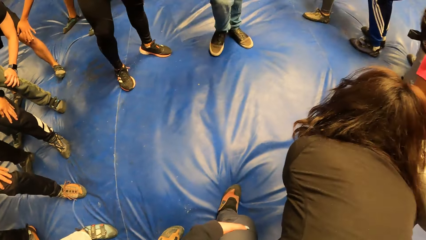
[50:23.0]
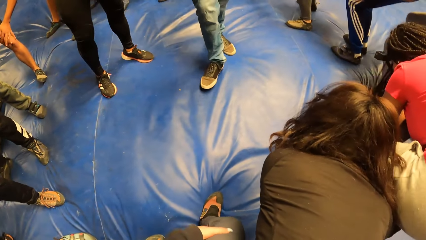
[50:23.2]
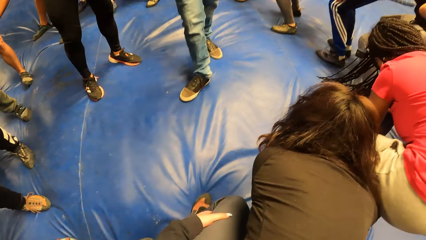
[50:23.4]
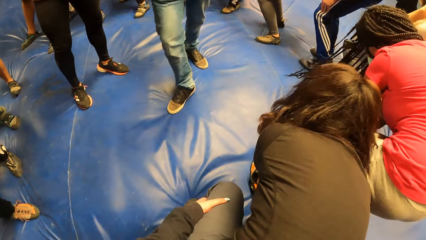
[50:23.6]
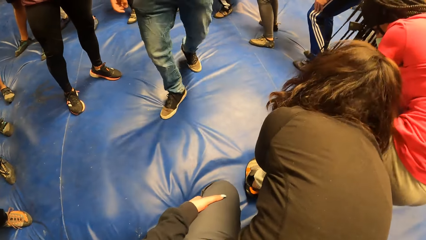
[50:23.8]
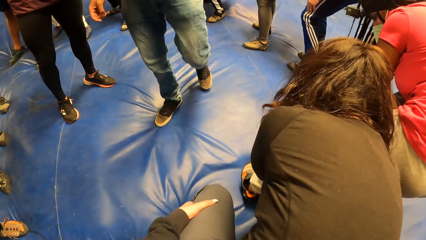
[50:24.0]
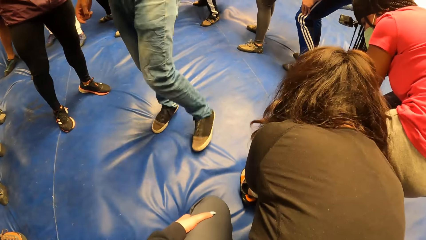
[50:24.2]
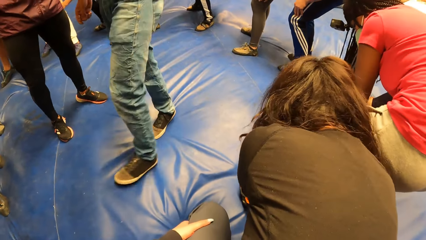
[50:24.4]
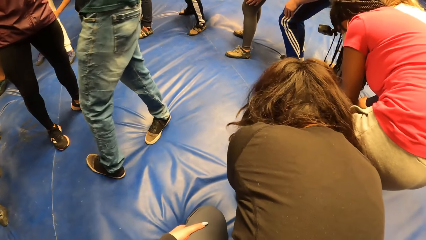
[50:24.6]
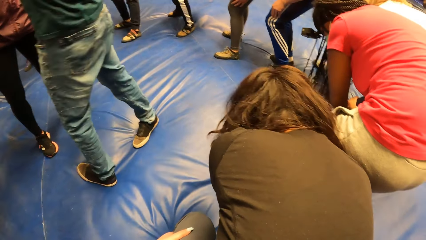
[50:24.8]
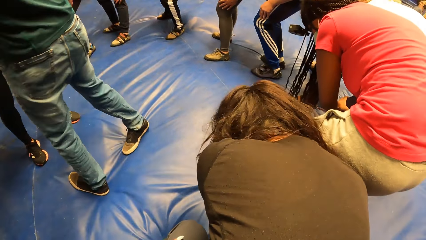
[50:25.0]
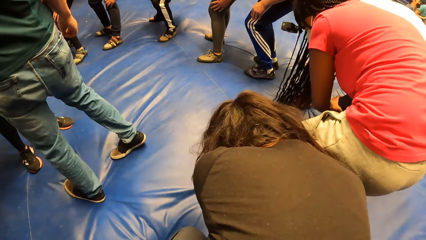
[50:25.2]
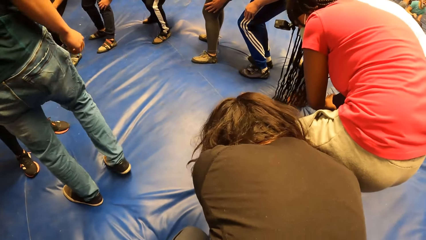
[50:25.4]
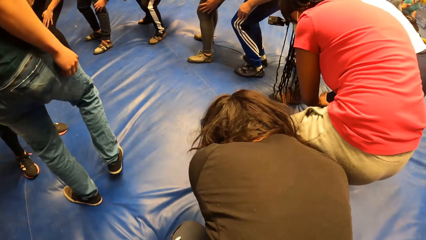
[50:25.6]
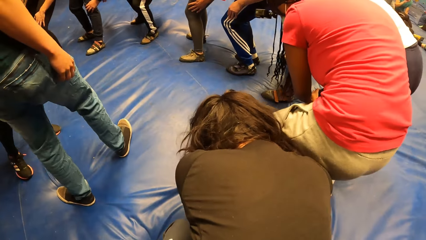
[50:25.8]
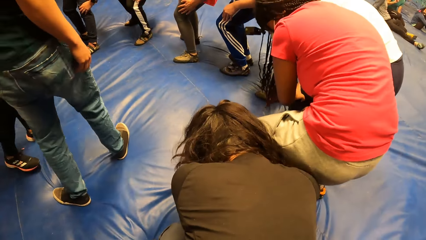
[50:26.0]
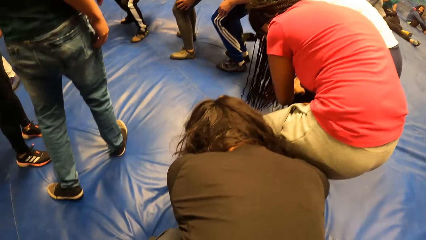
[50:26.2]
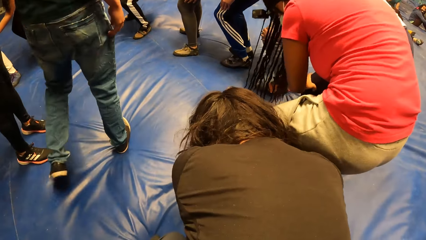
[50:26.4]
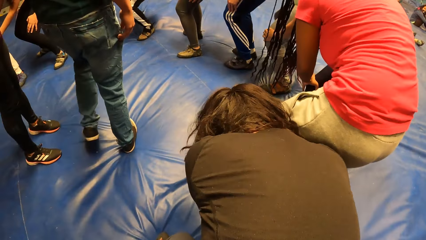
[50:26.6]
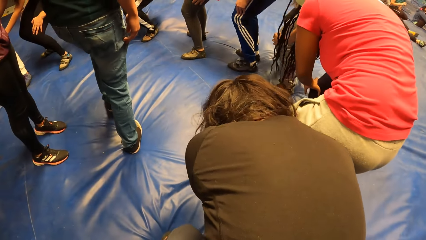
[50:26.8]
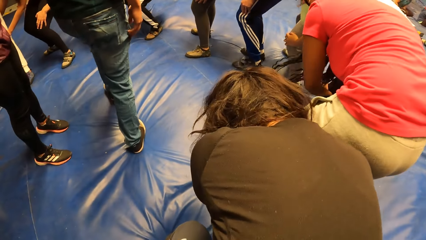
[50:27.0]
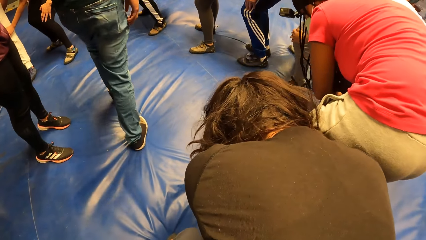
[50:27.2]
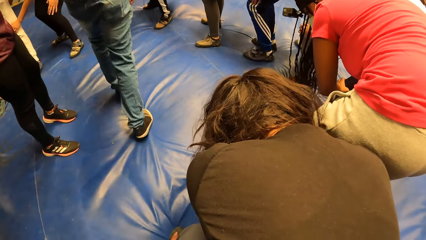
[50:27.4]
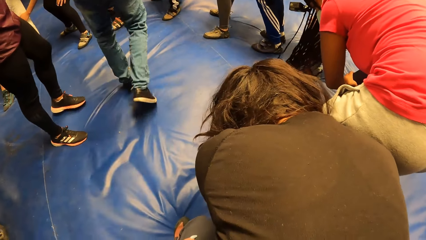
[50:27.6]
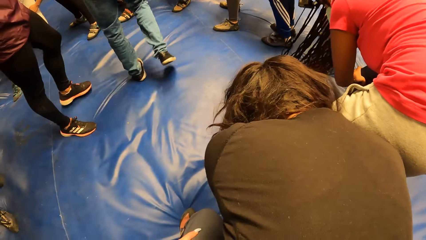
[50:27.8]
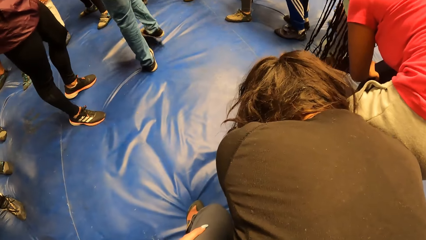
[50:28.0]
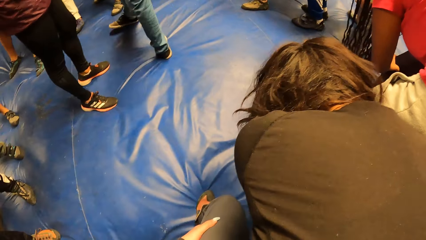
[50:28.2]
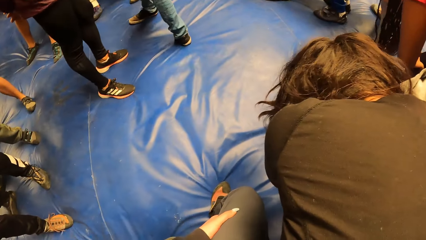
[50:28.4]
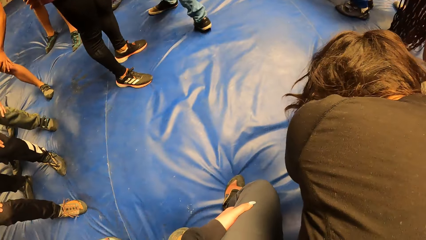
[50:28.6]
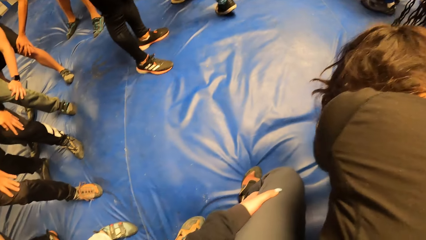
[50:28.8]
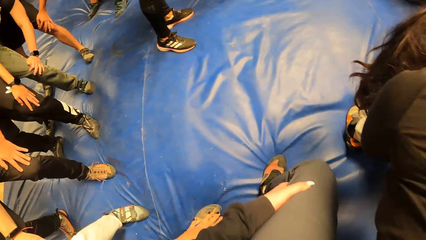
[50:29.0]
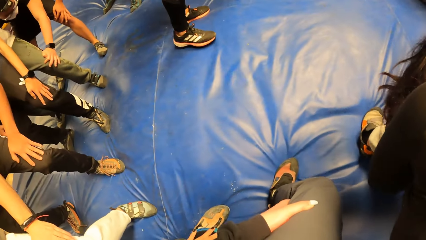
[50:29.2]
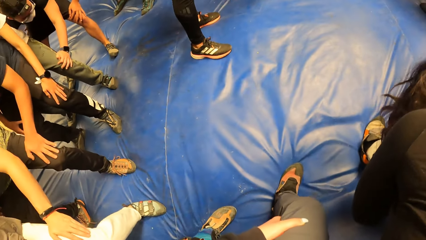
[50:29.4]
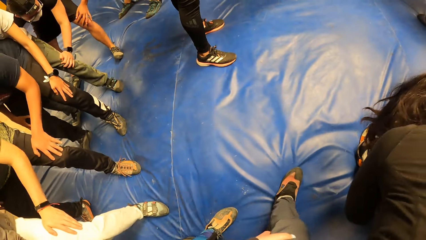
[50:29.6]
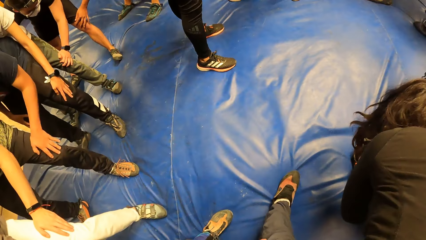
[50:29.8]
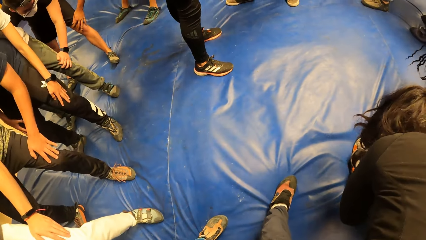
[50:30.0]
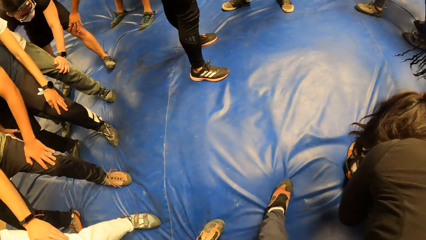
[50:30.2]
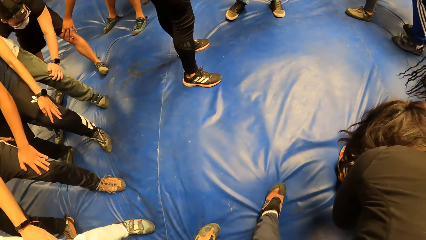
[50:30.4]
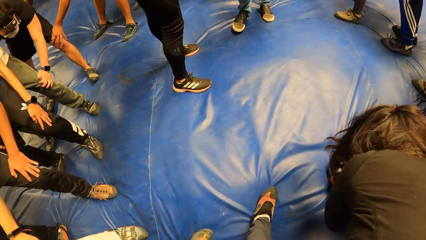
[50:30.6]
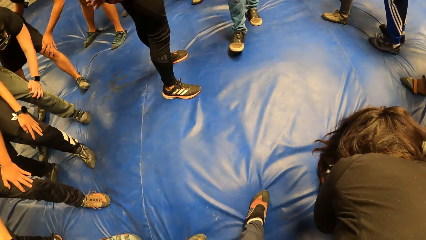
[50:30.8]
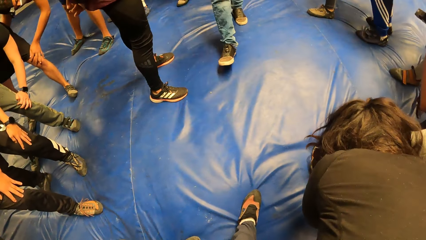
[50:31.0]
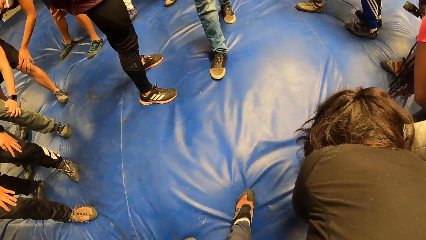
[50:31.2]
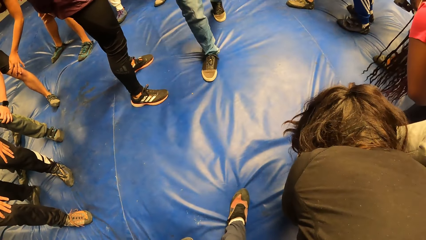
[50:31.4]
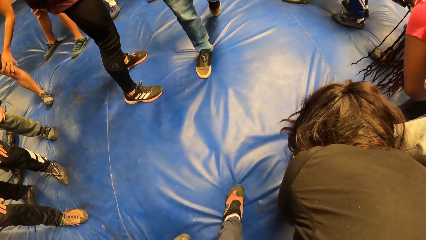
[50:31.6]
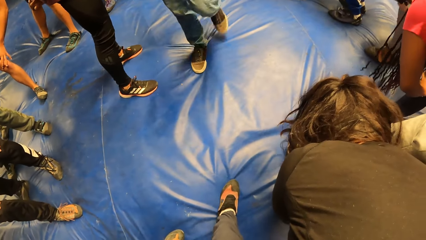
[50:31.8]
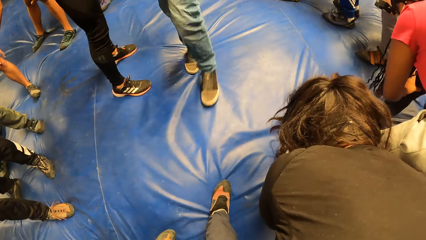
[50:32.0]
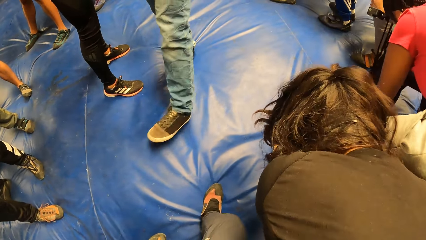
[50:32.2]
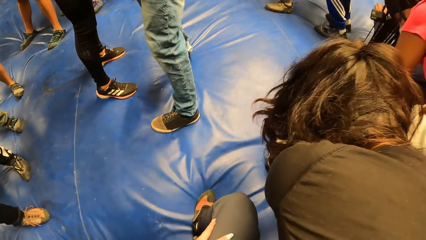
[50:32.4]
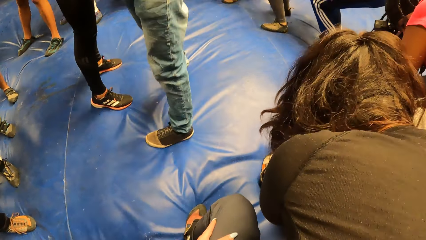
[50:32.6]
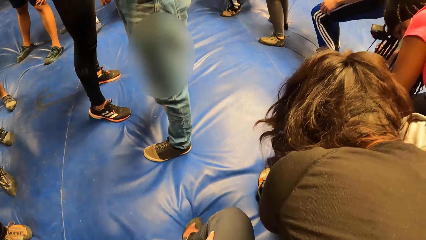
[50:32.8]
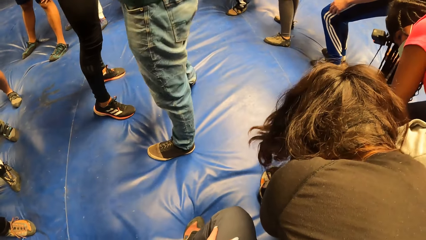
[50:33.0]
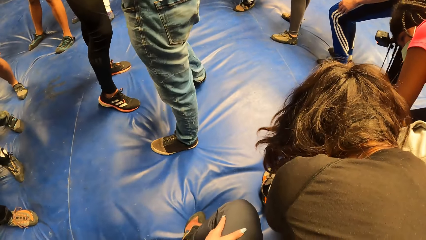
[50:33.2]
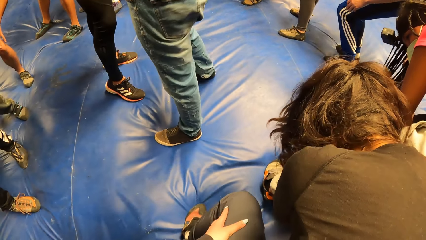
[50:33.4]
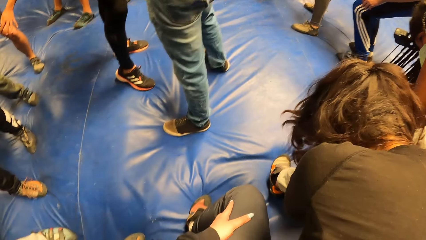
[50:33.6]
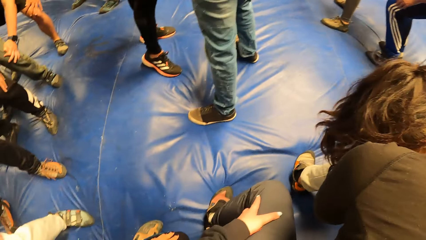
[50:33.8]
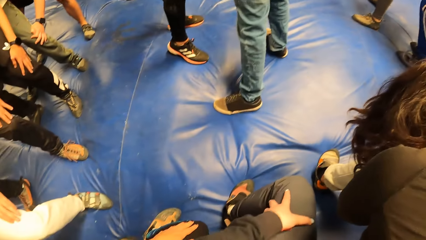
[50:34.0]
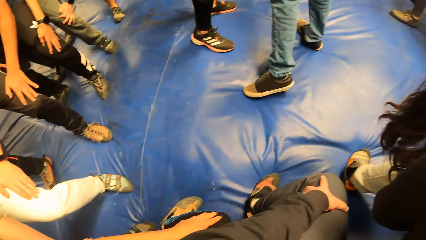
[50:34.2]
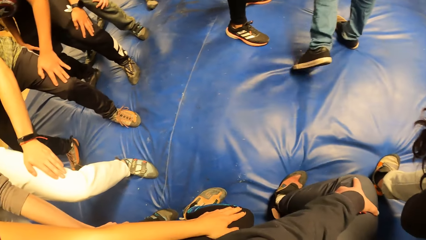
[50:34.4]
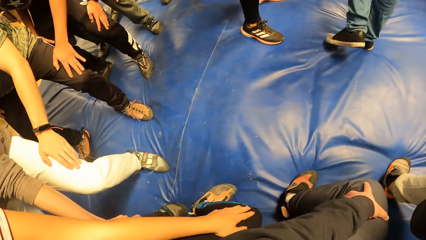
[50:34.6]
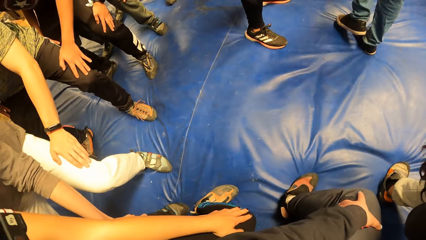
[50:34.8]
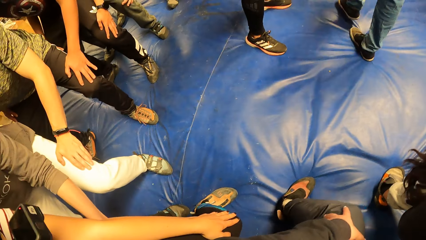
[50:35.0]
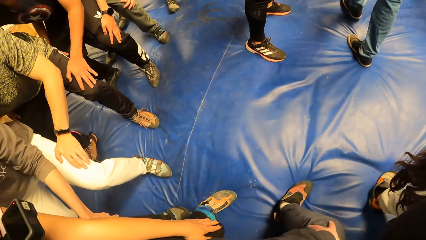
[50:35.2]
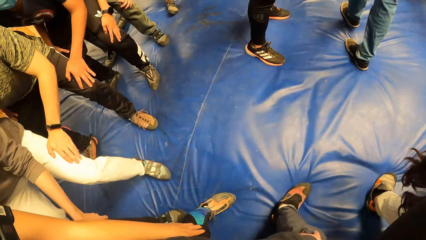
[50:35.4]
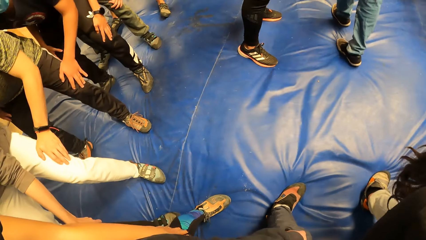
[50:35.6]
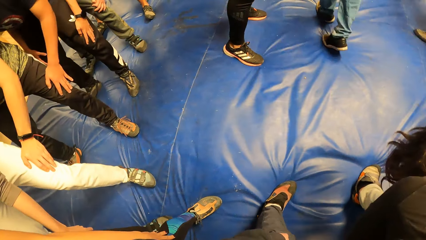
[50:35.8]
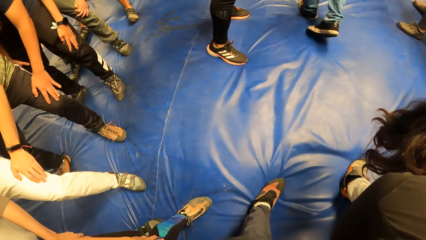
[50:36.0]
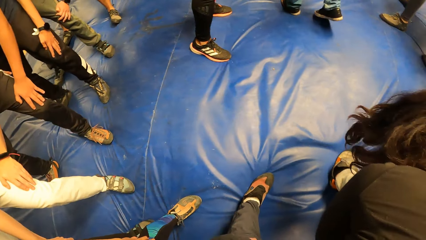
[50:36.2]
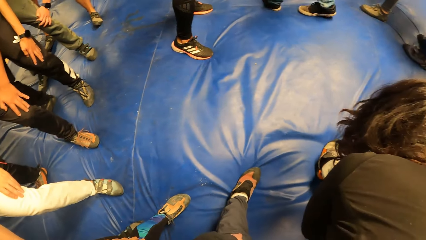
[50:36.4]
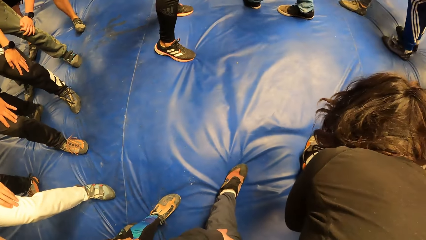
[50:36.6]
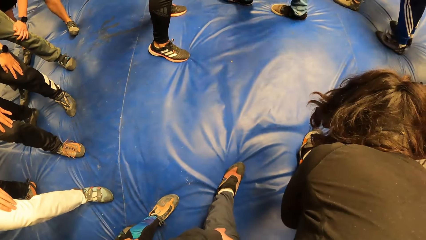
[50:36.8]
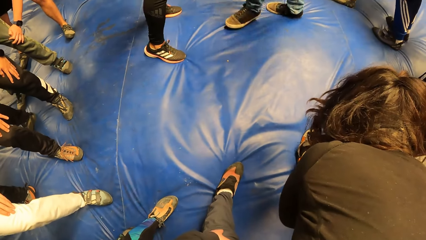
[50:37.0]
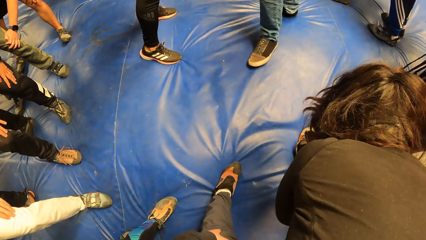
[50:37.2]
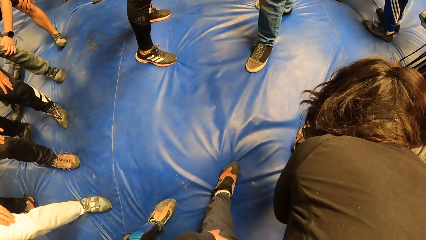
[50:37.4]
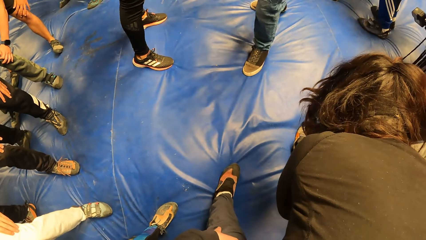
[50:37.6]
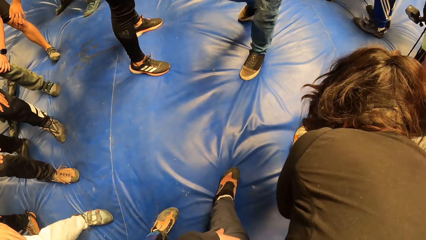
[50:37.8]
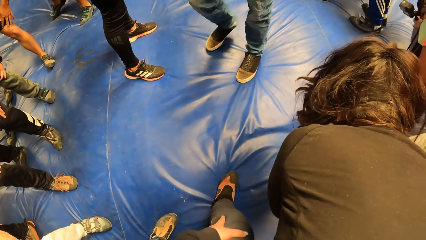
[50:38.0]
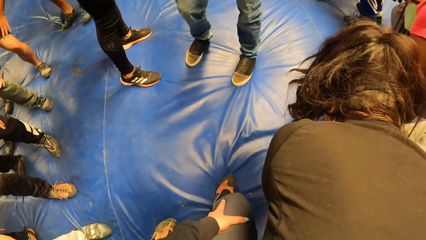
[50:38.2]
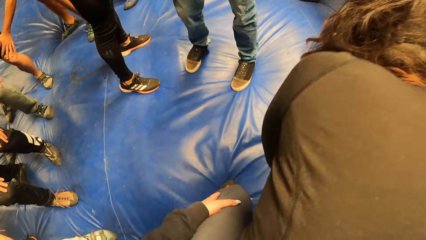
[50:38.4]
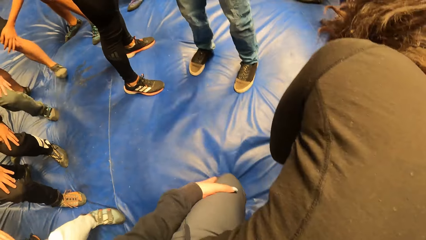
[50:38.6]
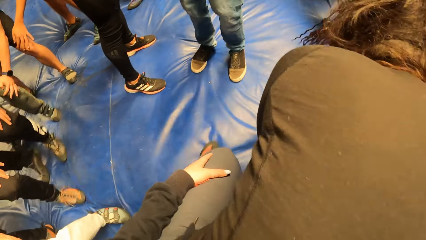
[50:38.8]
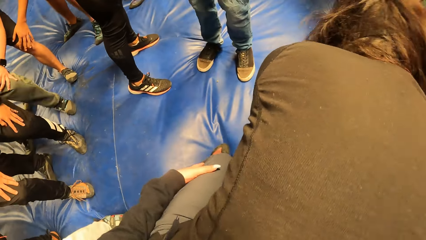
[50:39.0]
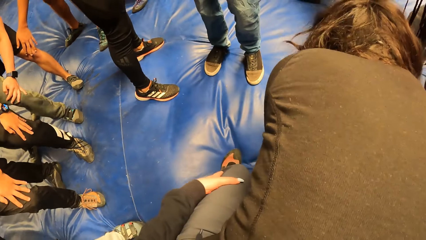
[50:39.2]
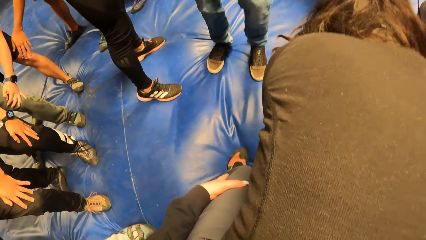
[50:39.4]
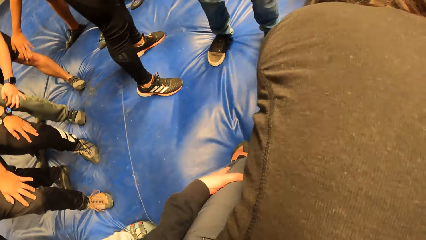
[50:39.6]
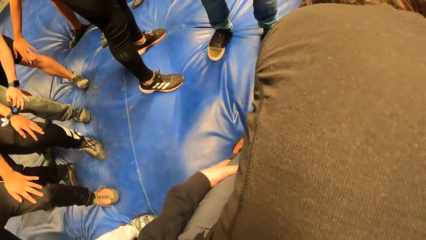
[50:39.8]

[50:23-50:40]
The camera wearer holds a lady. They move around.
